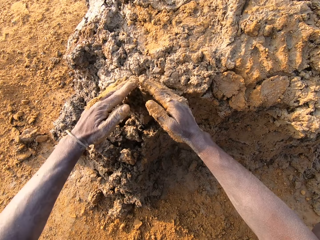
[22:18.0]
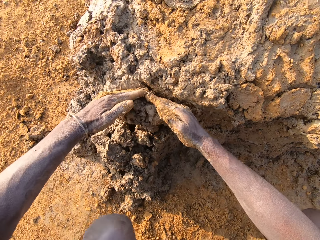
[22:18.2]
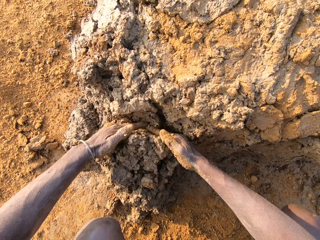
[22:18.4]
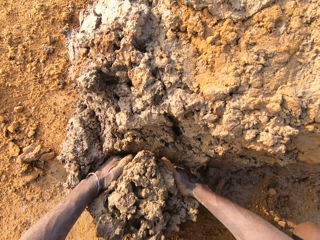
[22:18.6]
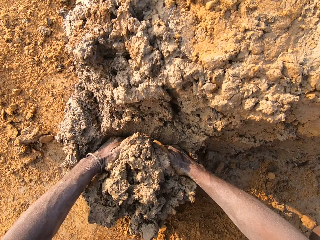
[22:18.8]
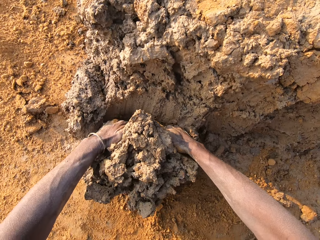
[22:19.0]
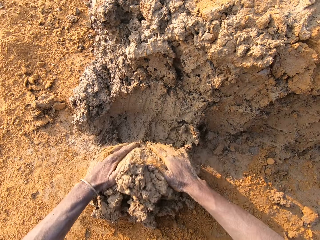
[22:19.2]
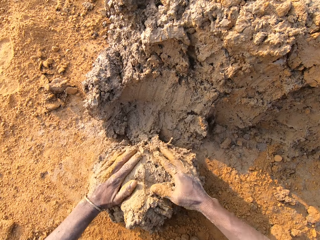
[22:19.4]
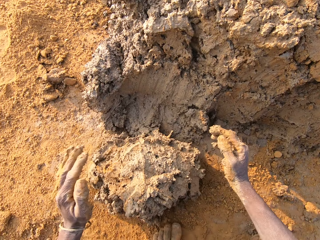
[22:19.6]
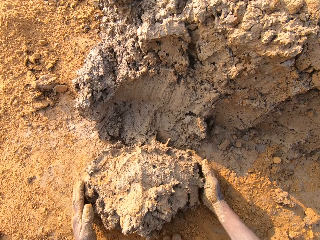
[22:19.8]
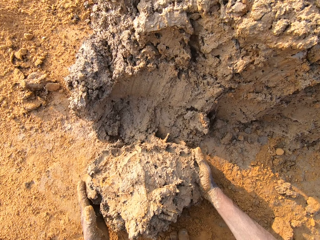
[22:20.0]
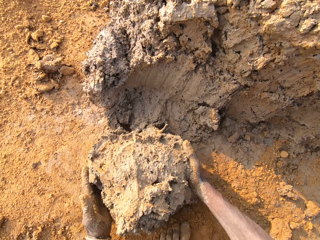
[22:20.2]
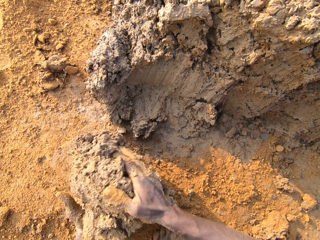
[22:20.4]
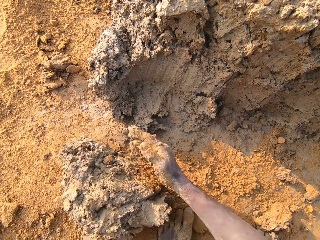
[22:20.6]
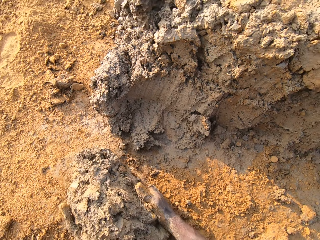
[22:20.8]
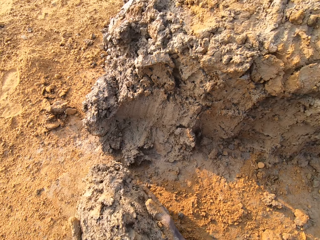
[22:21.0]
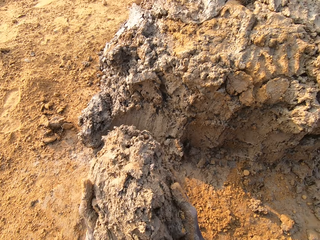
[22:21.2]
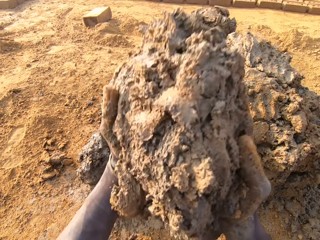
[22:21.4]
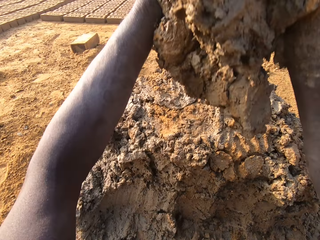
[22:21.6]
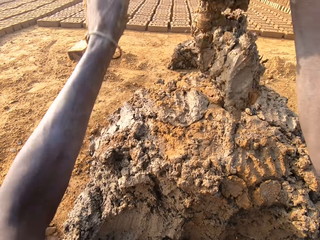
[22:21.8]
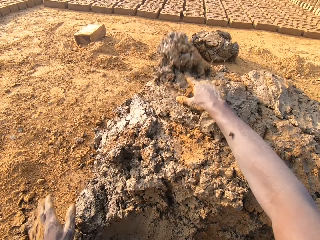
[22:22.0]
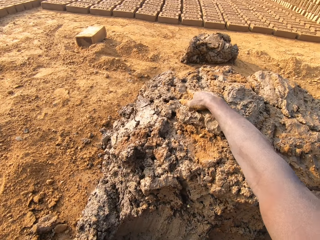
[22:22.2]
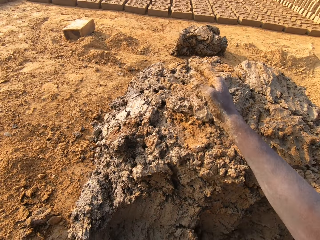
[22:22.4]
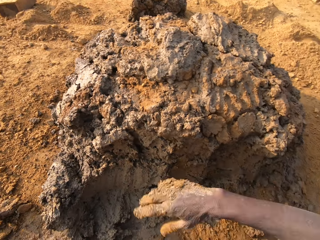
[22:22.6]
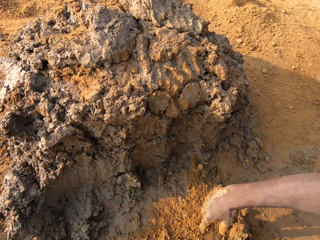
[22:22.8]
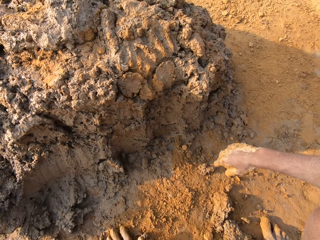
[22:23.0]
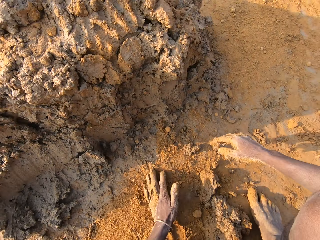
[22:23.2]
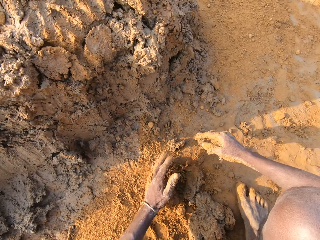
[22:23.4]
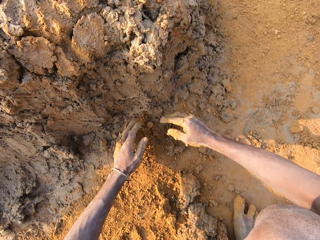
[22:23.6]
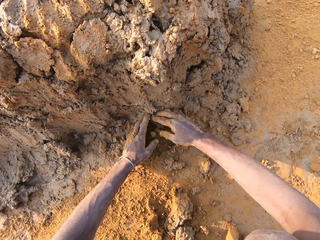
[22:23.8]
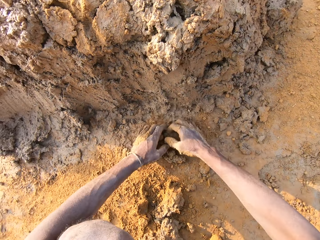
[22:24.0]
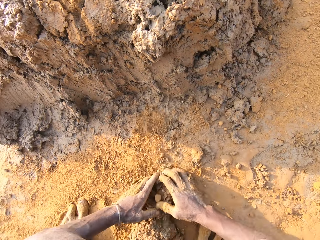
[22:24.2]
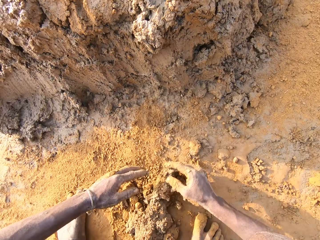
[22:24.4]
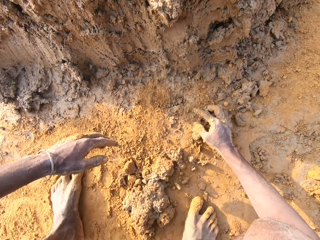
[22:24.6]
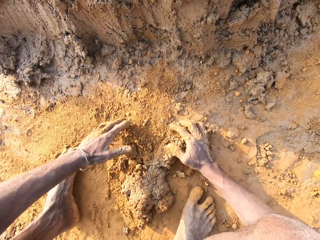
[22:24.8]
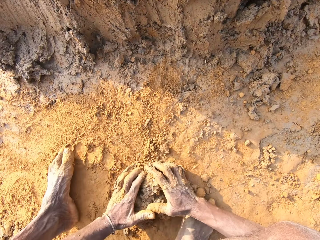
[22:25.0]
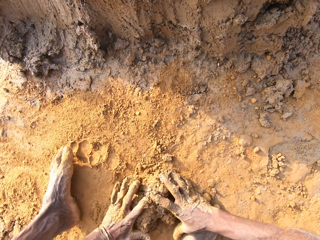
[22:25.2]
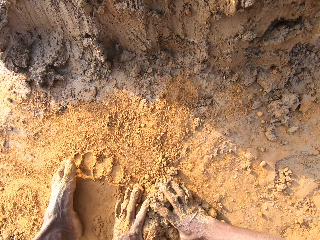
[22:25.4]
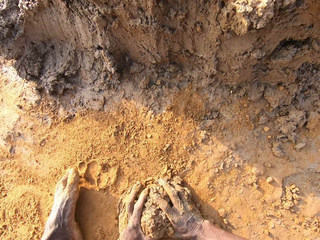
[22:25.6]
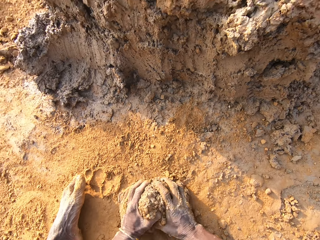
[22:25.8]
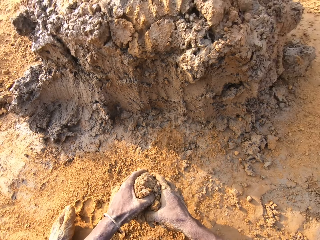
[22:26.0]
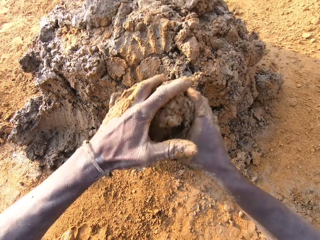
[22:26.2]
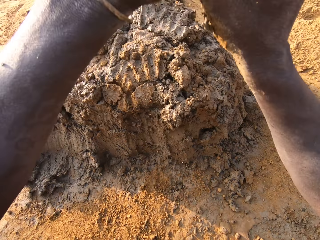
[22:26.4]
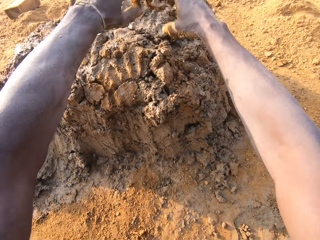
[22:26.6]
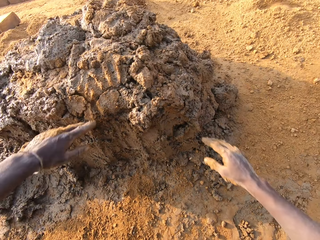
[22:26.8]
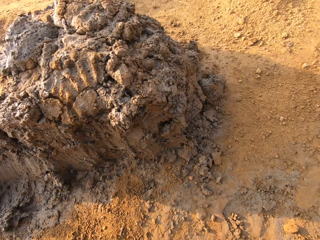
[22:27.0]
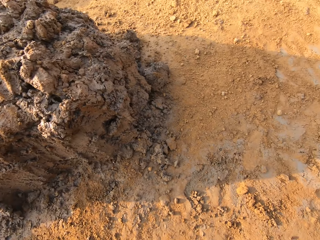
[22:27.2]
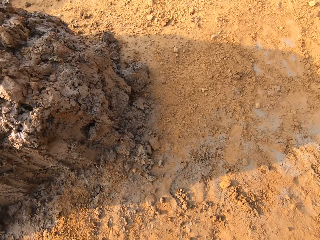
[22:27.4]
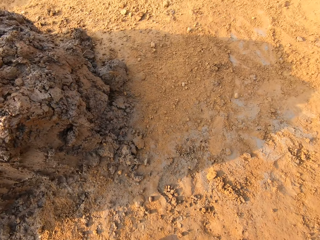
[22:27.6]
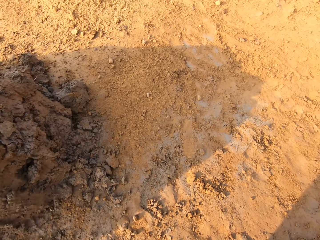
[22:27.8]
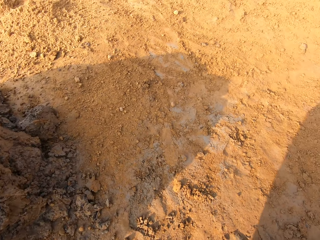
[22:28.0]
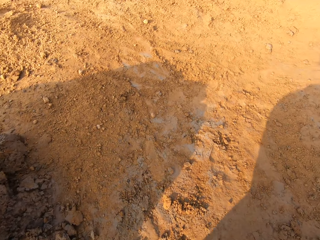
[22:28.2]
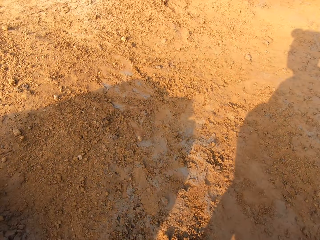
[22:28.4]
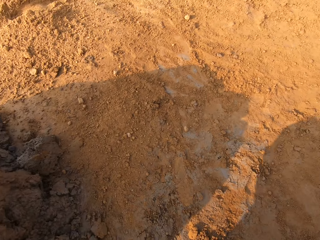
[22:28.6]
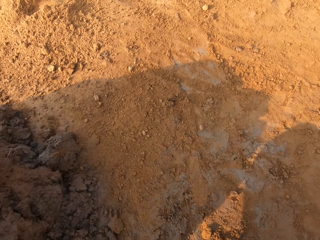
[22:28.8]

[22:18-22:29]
The camera wearer accumulates clay. He cuts a portion of the concrete from the heap of concrete on the ground with his two hands. He drops the concrete in his hands on the heap of concrete on the ground. He packs concrete from the ground with his hands. He drops the concrete in his hands on the heap of concrete on the ground. He looks around the site.

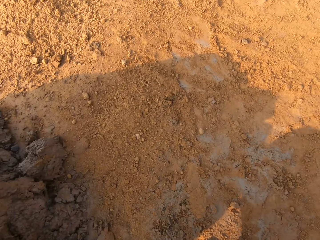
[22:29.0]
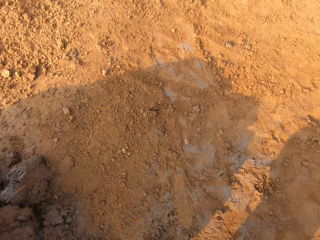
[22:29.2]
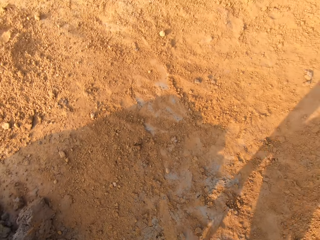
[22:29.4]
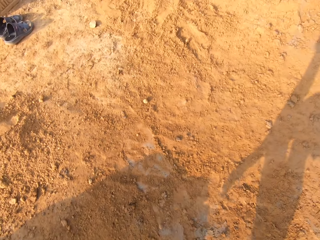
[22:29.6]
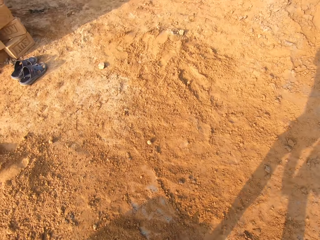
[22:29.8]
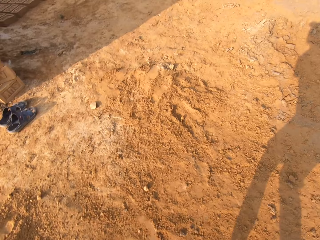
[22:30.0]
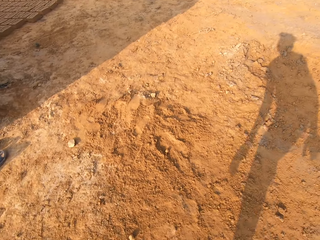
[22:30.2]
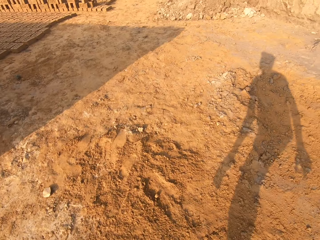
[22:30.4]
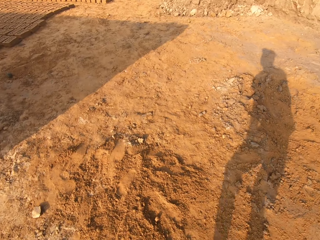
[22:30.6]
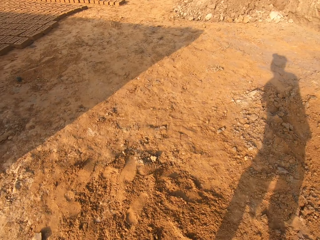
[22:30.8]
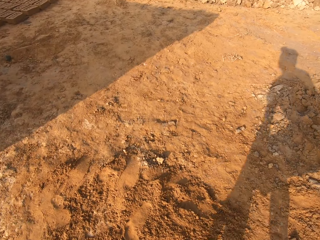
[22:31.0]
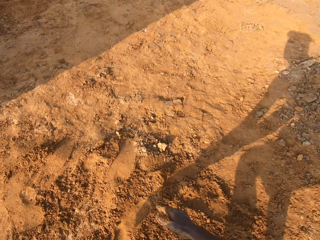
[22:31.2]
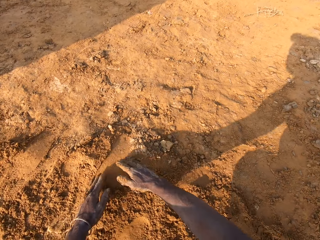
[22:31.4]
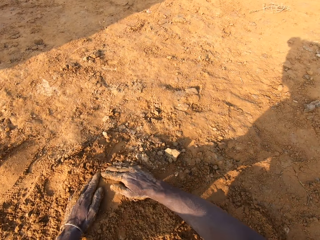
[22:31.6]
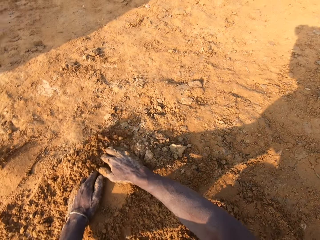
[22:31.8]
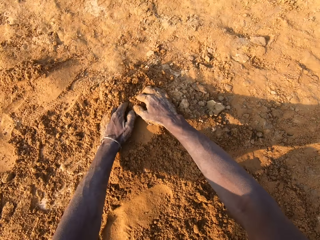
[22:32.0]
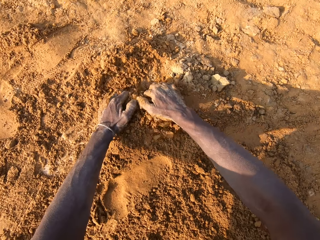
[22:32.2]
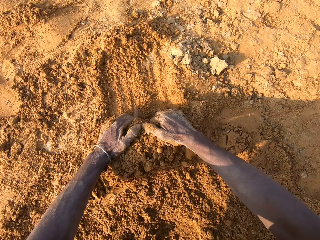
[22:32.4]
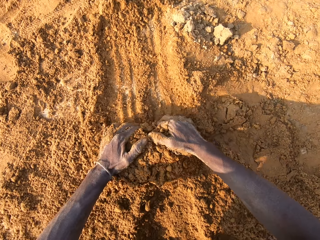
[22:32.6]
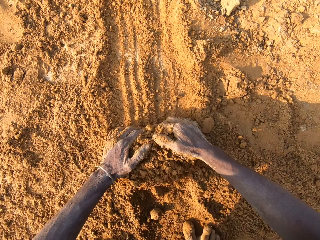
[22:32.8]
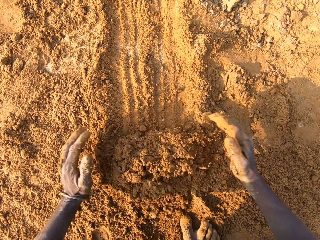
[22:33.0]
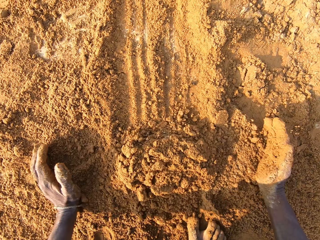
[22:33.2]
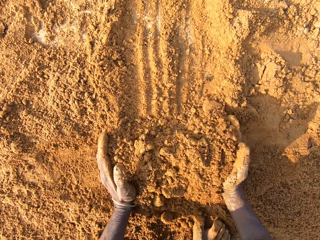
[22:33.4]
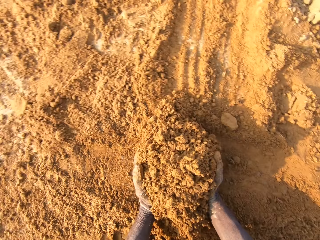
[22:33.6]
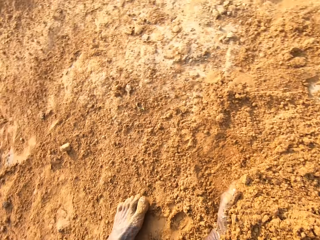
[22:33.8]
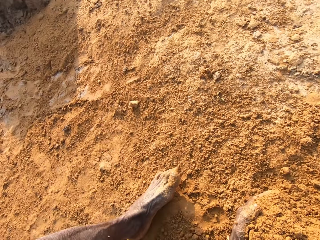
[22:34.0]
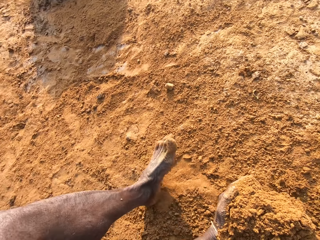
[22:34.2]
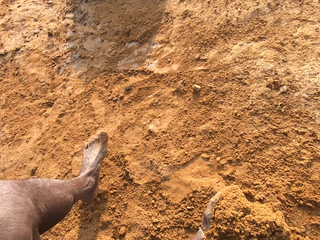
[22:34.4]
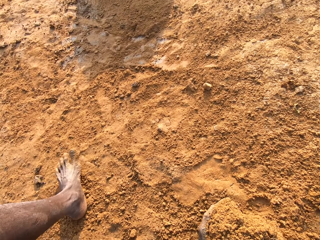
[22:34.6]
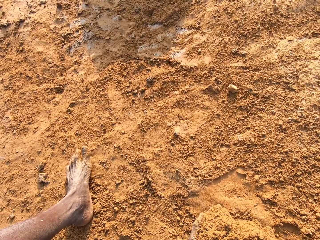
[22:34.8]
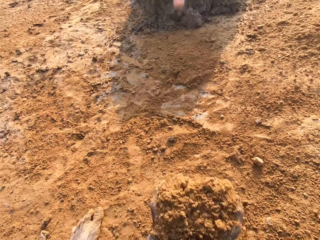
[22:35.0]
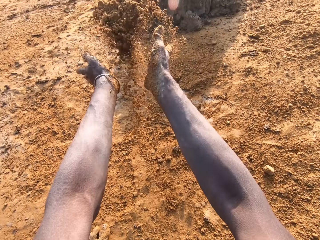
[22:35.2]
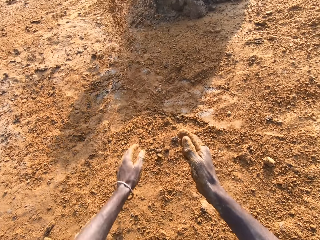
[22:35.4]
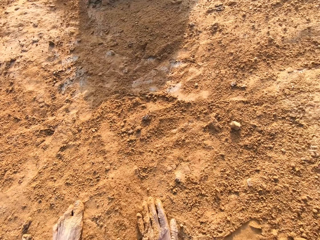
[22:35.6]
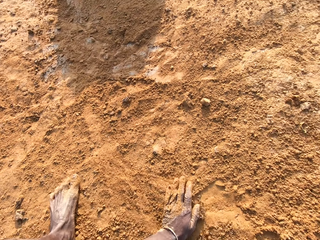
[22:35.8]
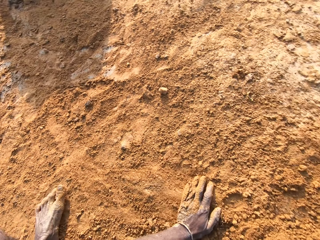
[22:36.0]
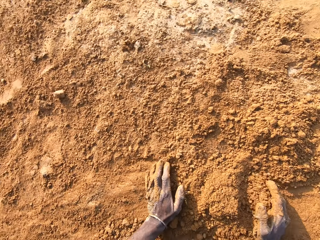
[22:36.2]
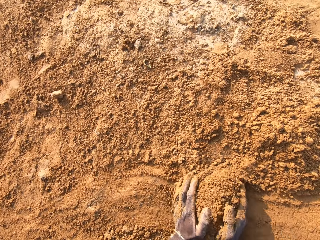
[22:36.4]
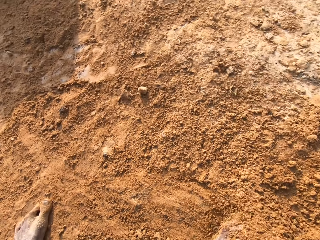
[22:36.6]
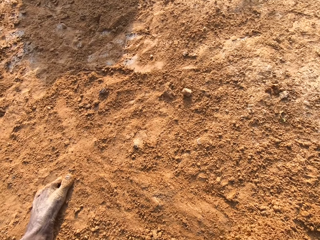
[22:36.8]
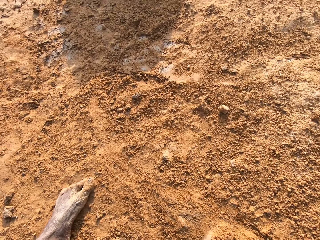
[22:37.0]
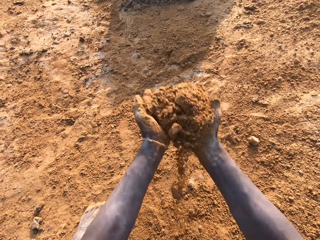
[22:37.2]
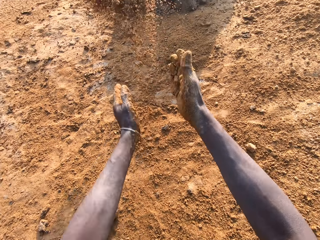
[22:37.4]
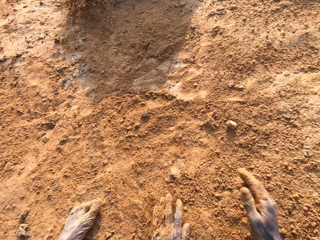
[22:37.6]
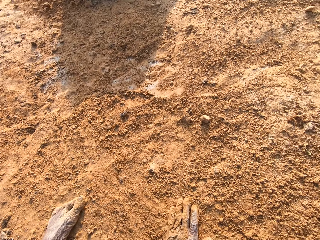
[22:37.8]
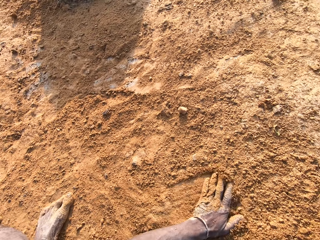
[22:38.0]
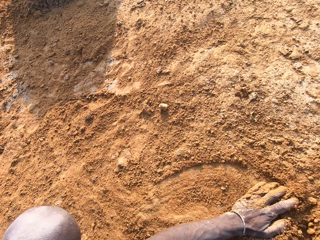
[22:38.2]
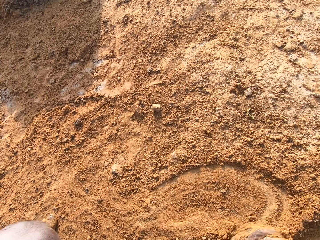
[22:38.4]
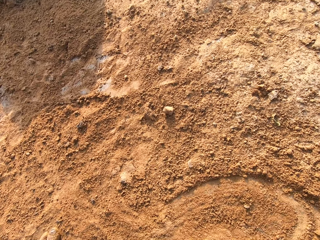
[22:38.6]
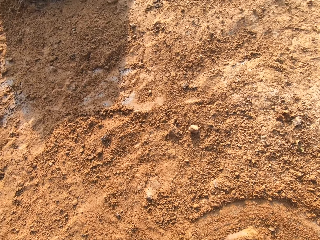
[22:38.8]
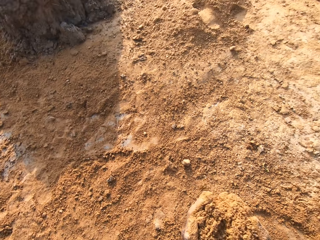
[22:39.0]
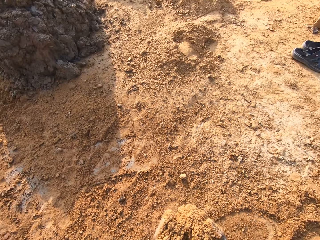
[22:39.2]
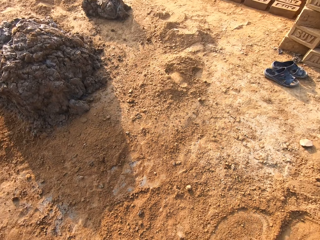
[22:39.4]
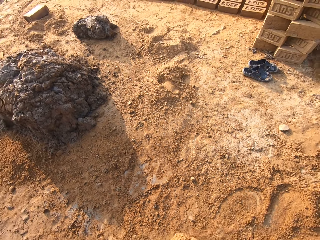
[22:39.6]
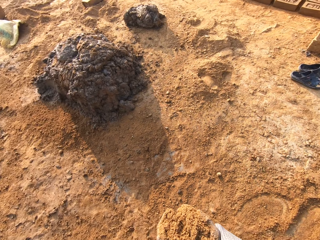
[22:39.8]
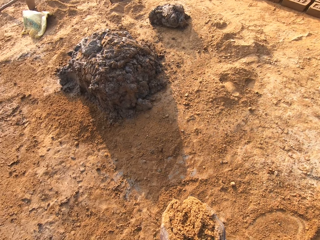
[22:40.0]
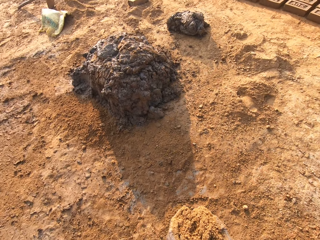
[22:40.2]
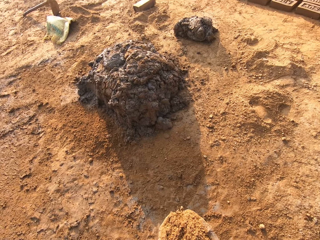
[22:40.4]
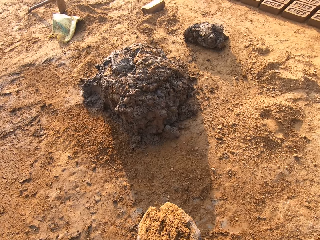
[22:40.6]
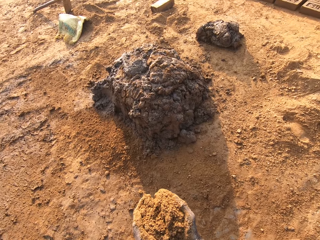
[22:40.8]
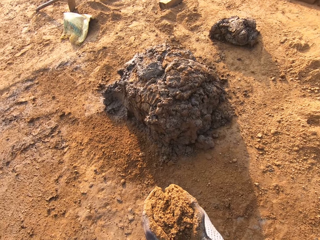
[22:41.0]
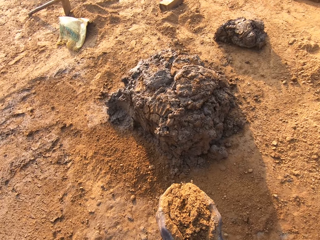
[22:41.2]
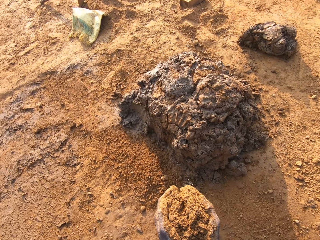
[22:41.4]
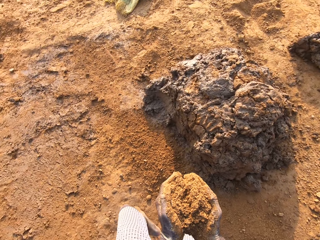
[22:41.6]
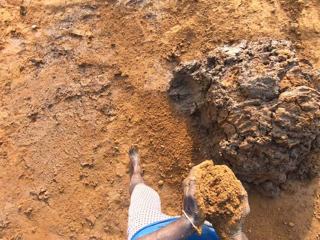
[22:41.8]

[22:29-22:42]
The camera wearer gets up from the ground. He walks away from the heap of concrete on the ground. He gathers sand with his hands on the ground. He carries the sand with his hands from the ground. He pours the sand close to the heap of concrete on the ground. He packs sand with his hands from the ground. He pours the sand close to the heap of concrete on the ground. He packs sand with his hands from the ground. He carries the sand.
